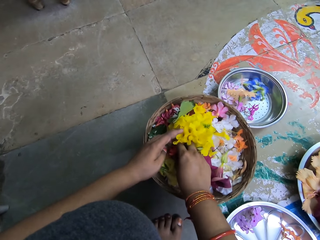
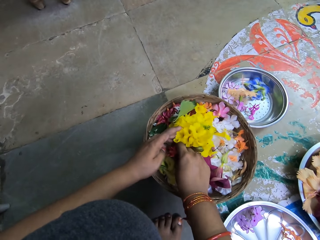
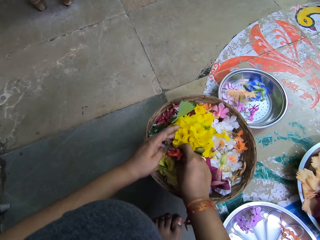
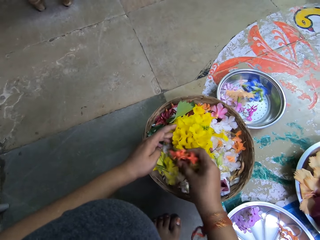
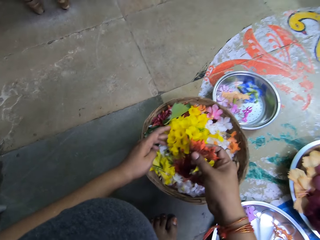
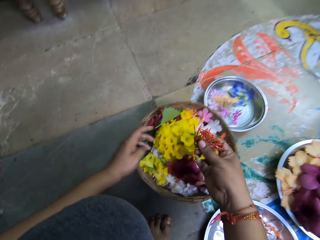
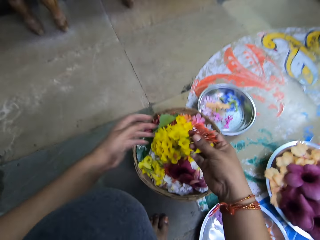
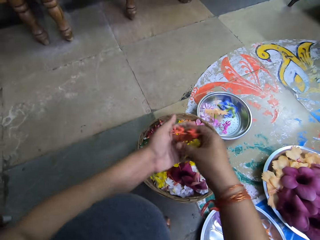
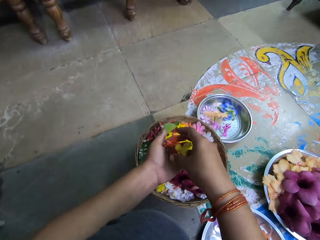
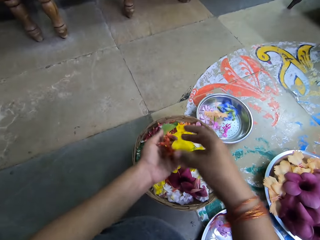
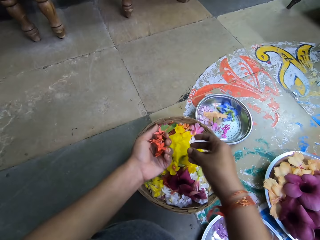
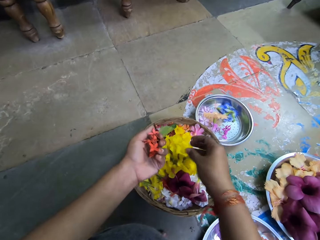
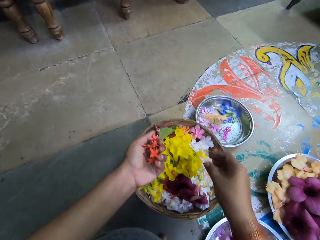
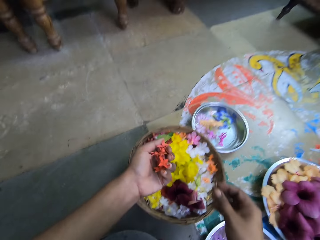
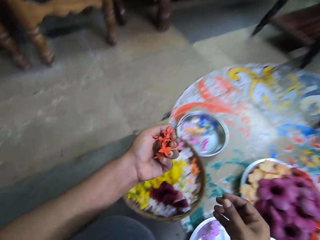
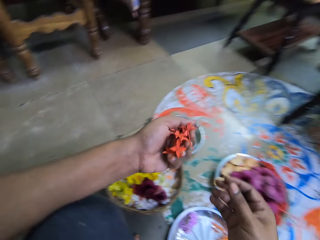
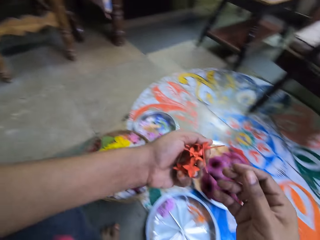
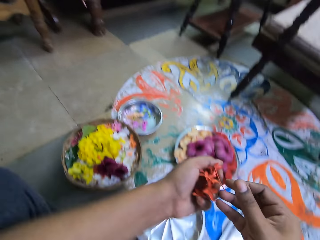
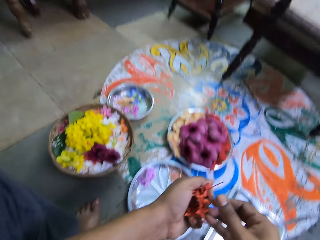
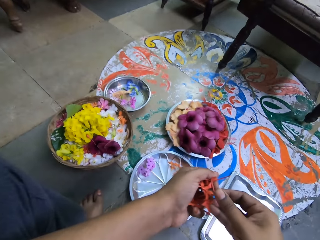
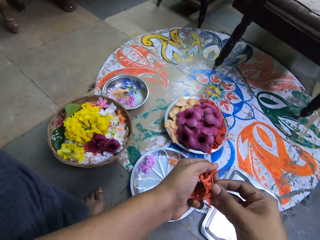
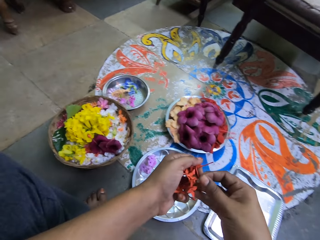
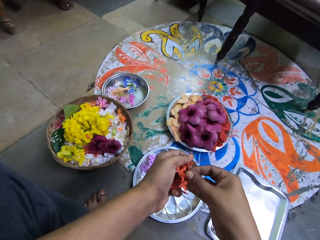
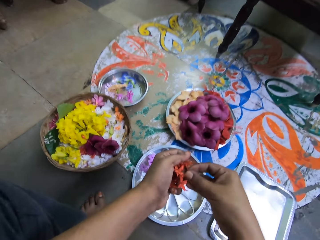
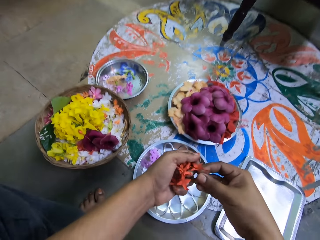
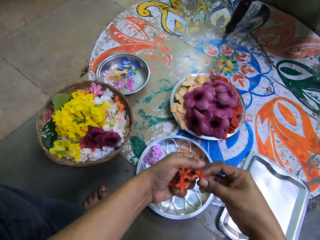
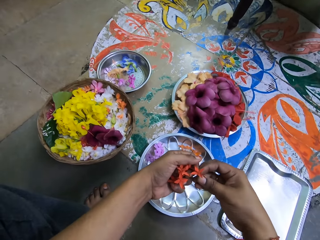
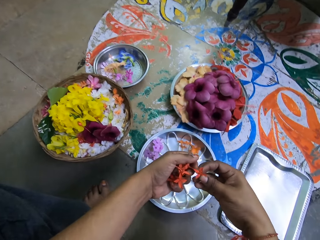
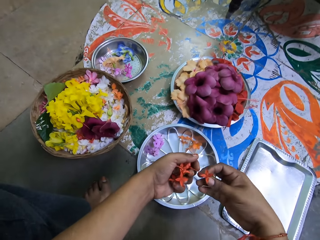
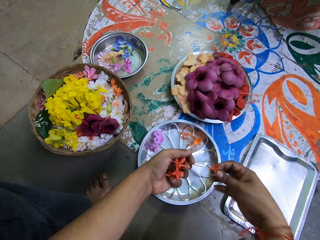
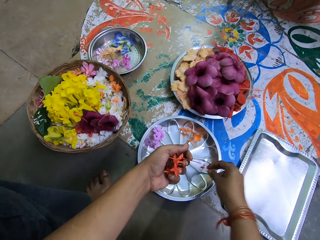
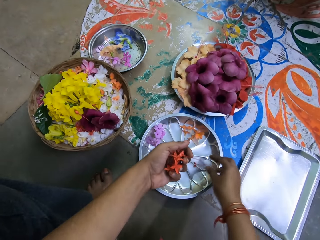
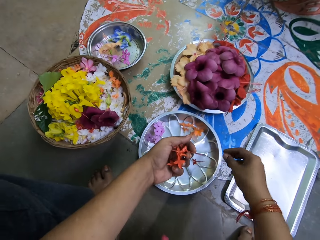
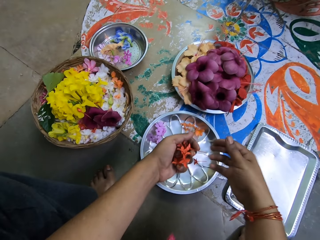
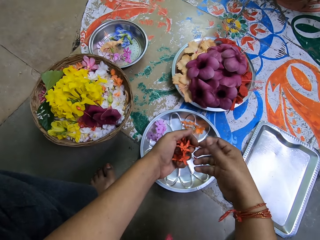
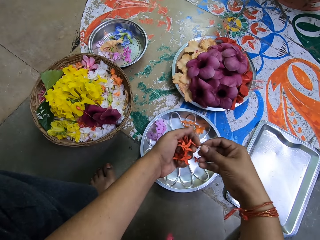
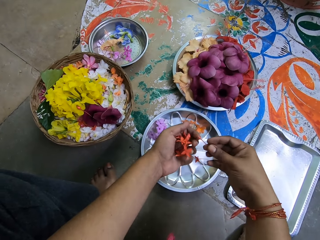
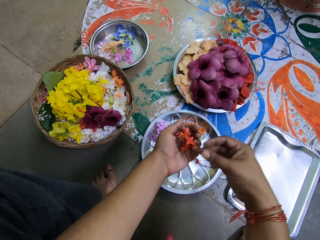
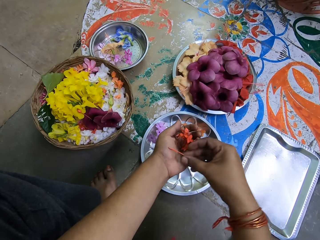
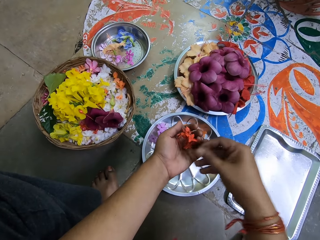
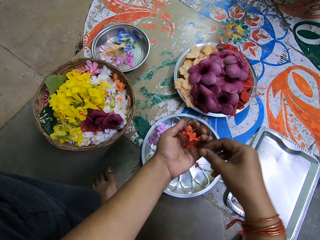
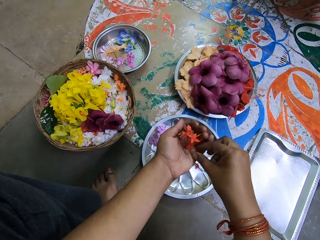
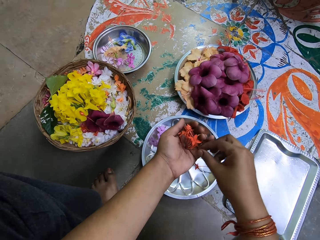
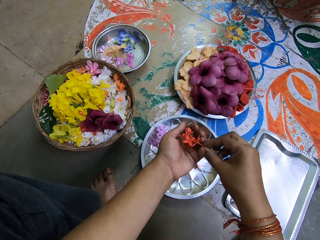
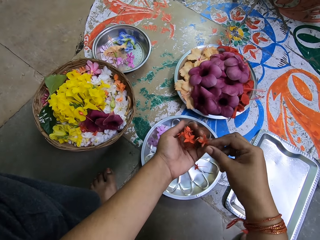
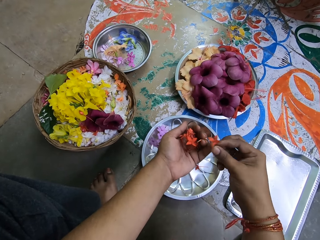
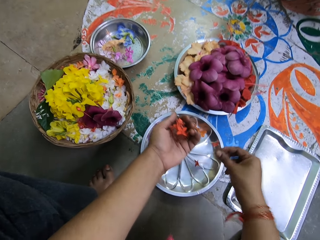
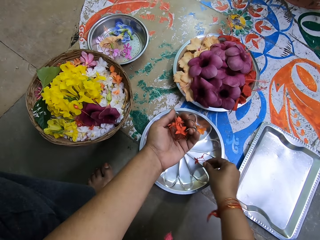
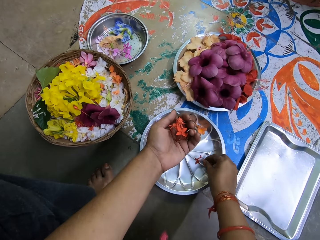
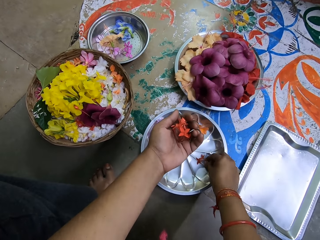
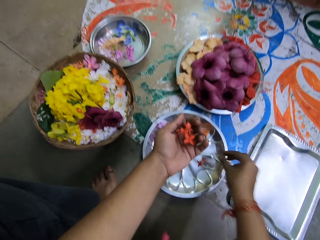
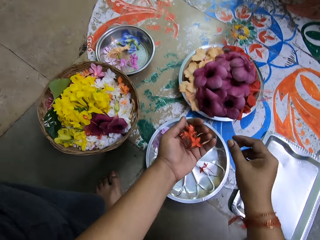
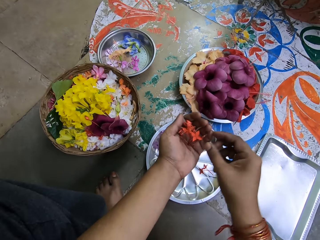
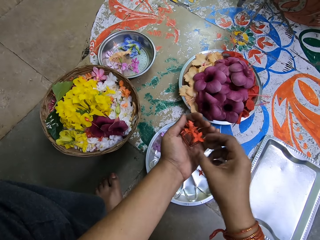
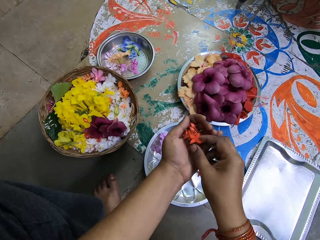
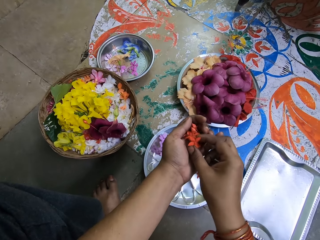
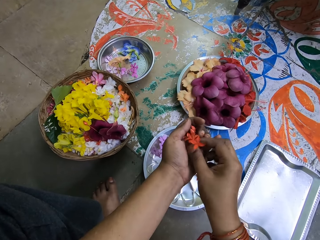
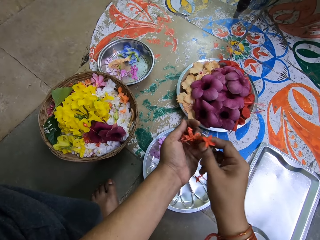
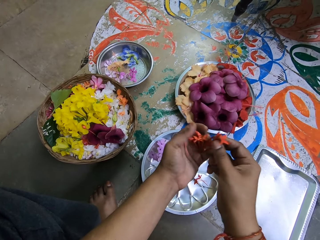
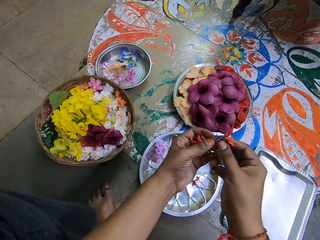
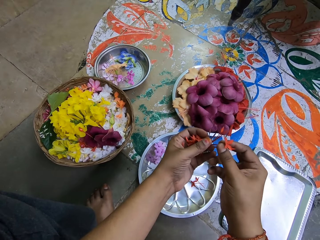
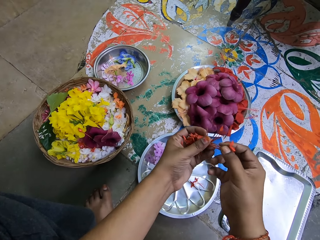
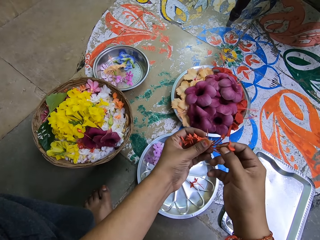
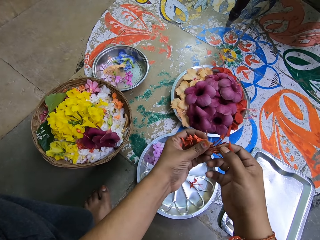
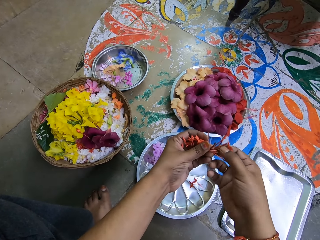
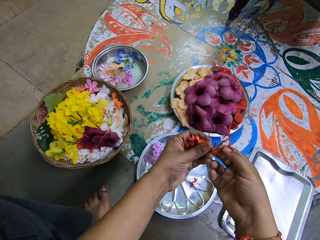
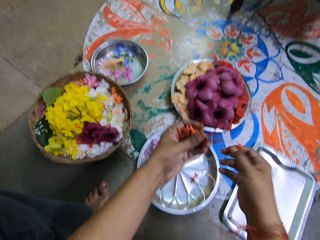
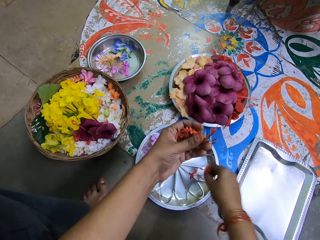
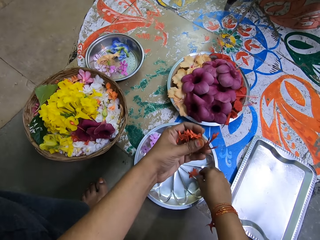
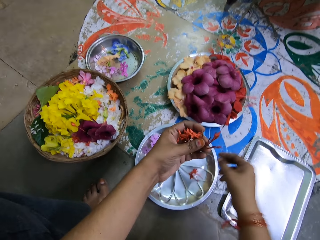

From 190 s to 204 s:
The camera wearer takes some day lilies from the basket with her right hand. She puts the day lilies in her left hand with her right hand. She drops a flower in the basket. She takes a day lily from her left hand to the tray with her right hand. She does this repeatedly.

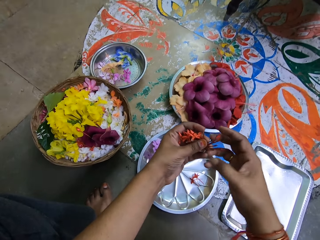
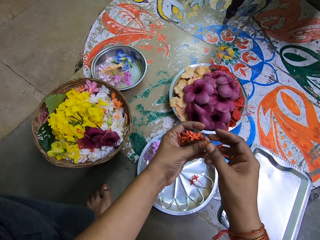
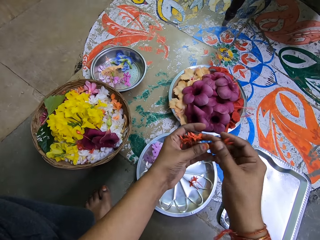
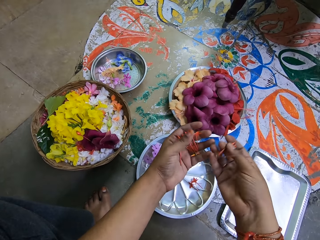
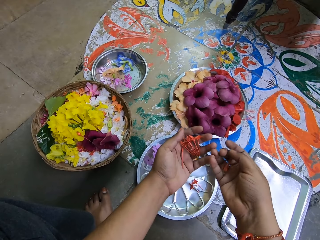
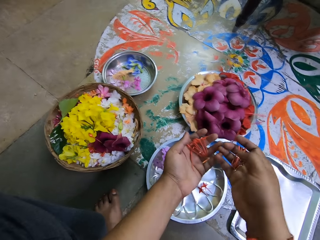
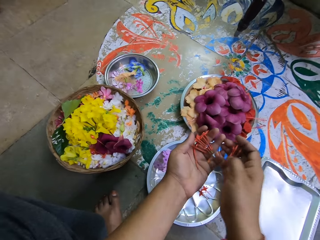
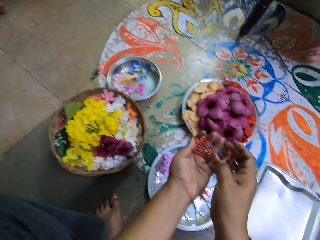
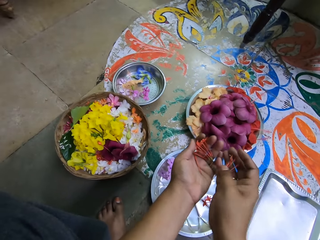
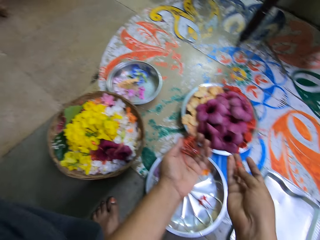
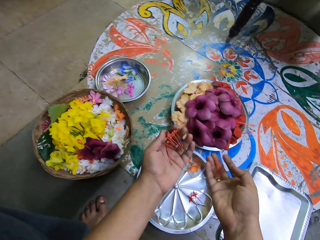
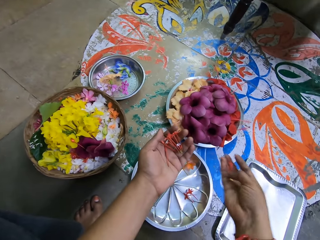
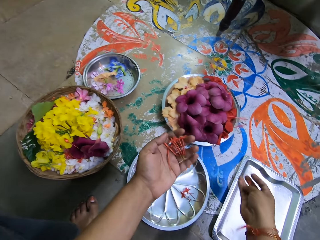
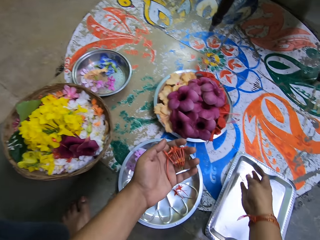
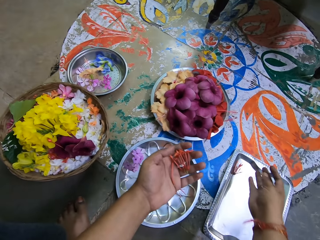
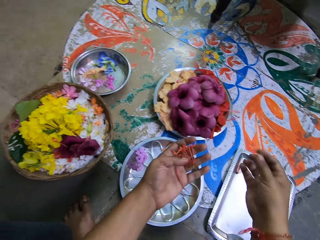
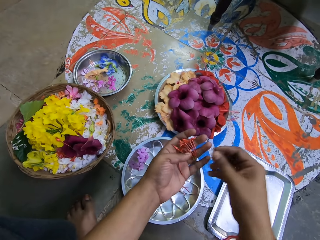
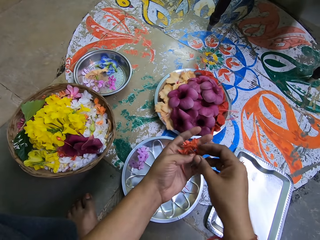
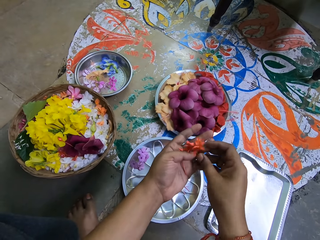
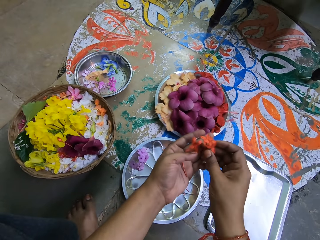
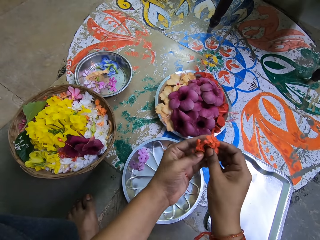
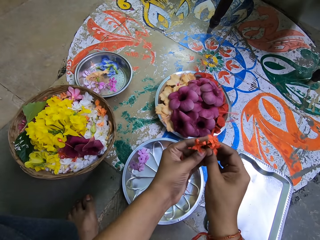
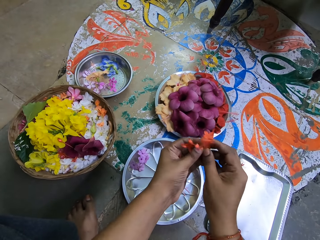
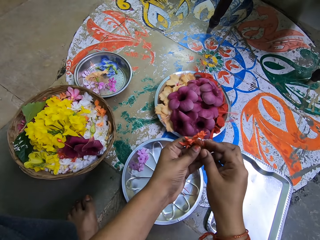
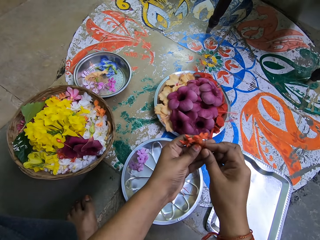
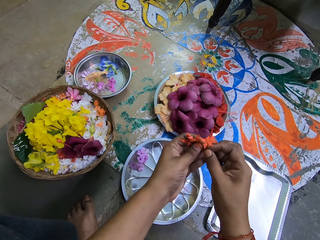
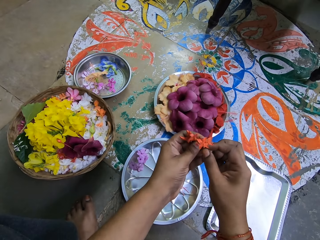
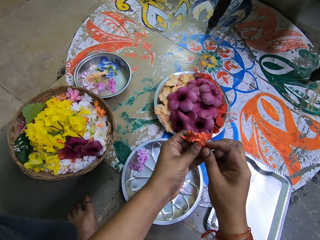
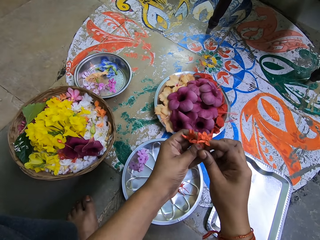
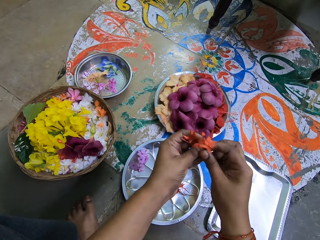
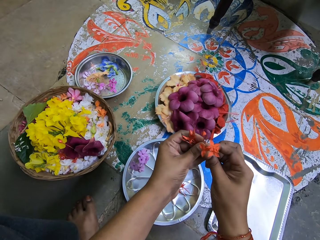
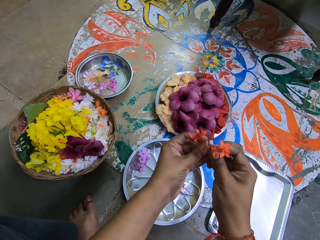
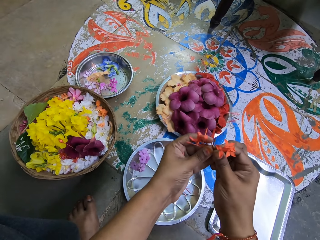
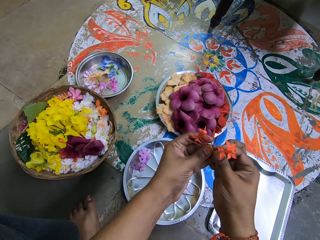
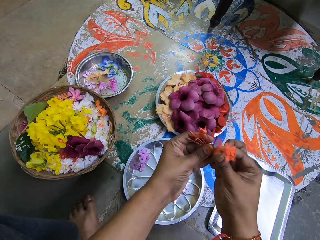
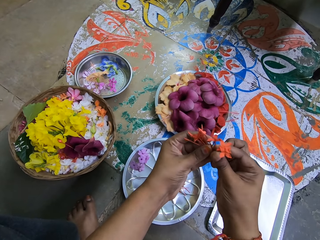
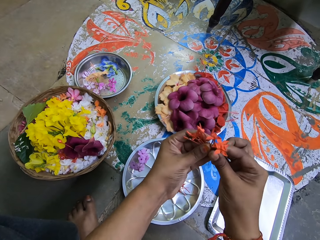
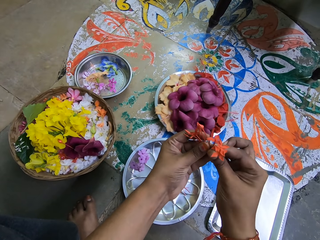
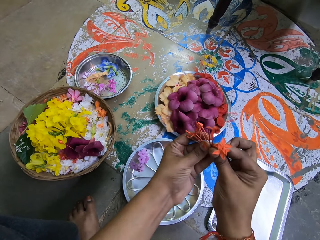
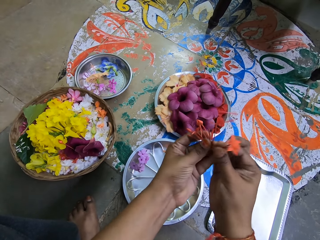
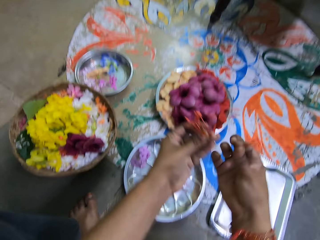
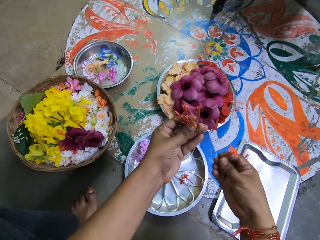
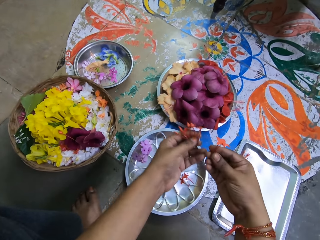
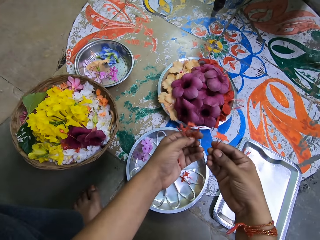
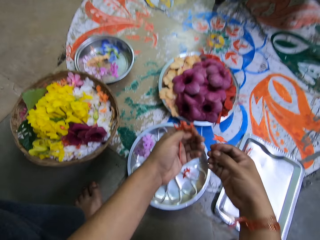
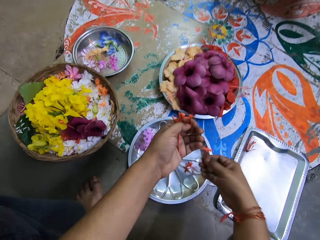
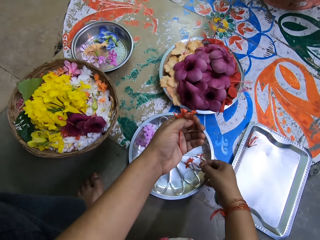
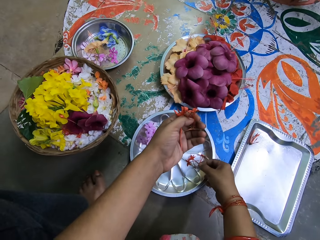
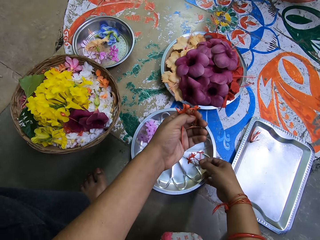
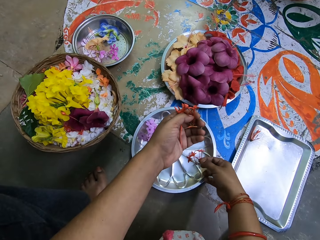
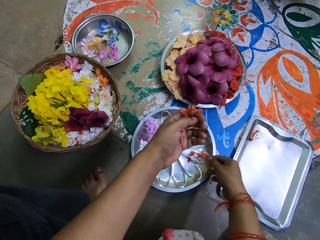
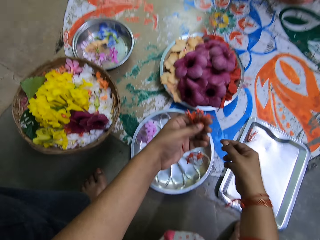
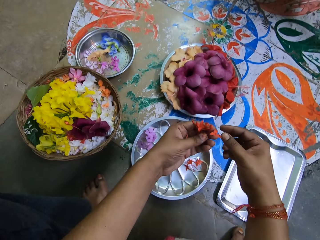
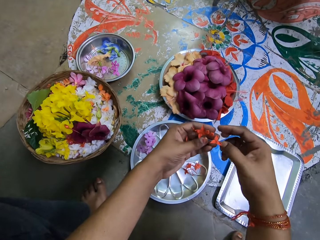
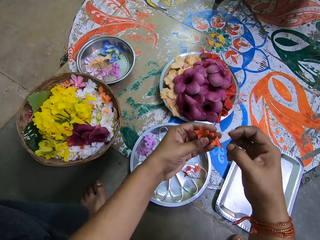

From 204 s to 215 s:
The camera wearer takes a day lily from her left hand to the rectangular tray on the floor with her right hand. She takes a day lily from her left hand to the tray with her right hand. She unplucks the flower. She puts the flower on the tray.
